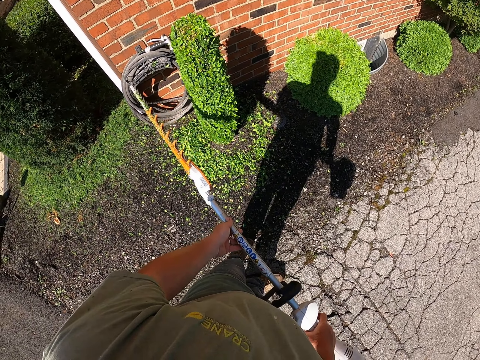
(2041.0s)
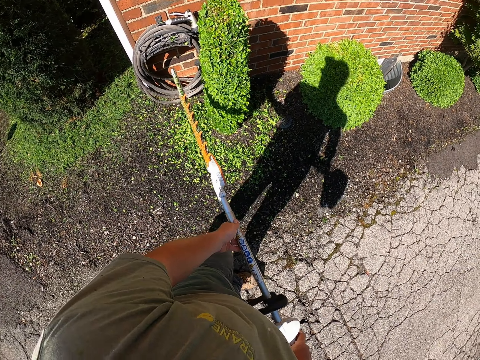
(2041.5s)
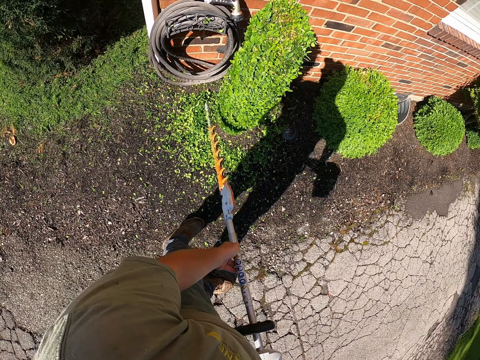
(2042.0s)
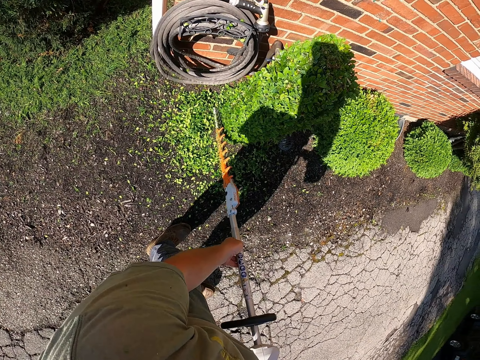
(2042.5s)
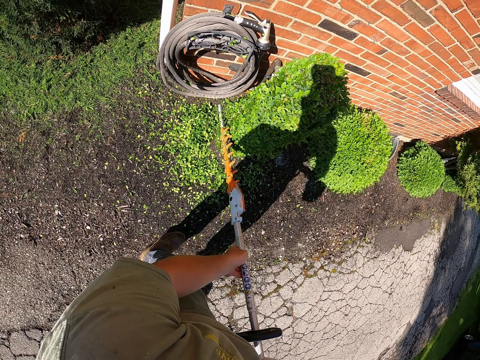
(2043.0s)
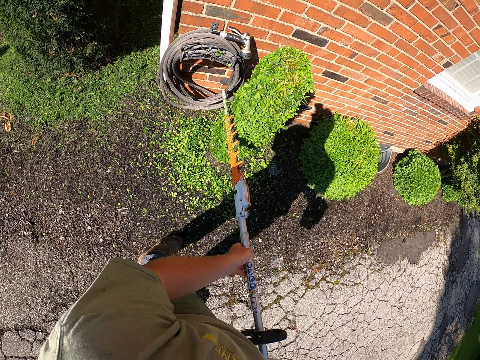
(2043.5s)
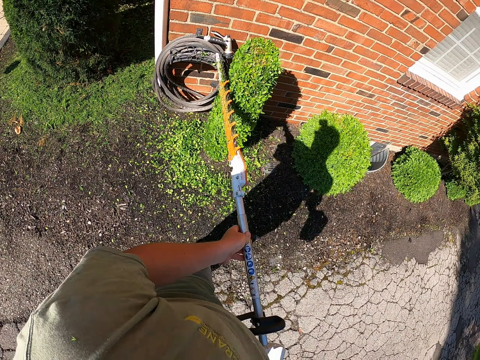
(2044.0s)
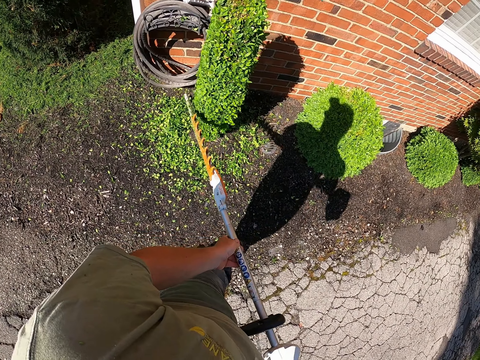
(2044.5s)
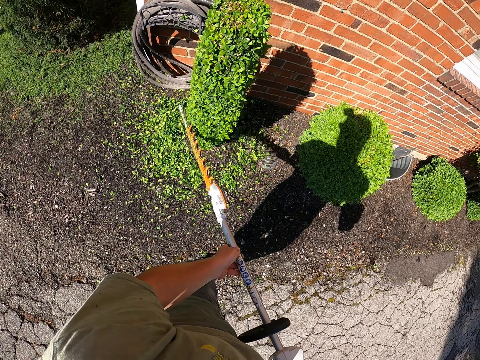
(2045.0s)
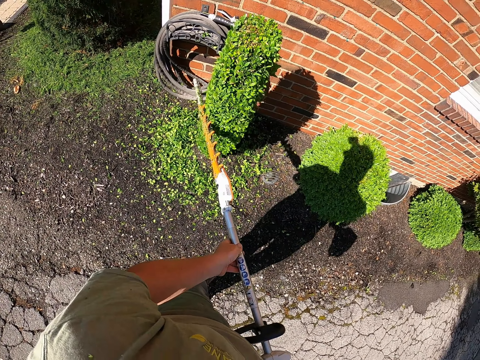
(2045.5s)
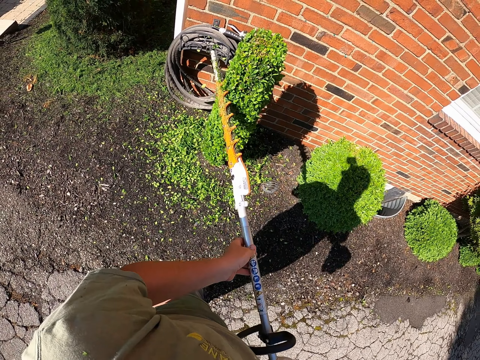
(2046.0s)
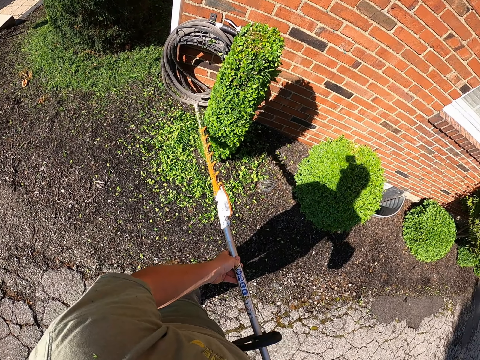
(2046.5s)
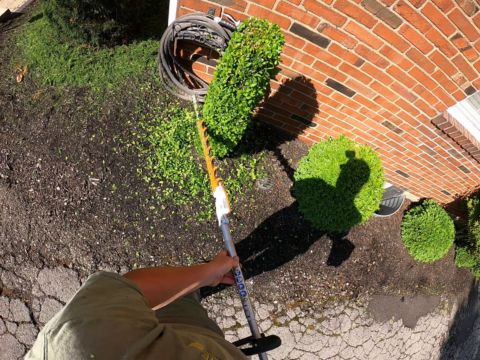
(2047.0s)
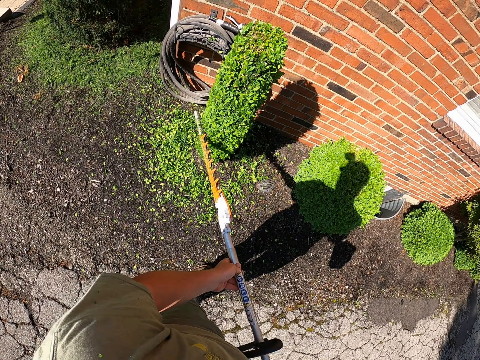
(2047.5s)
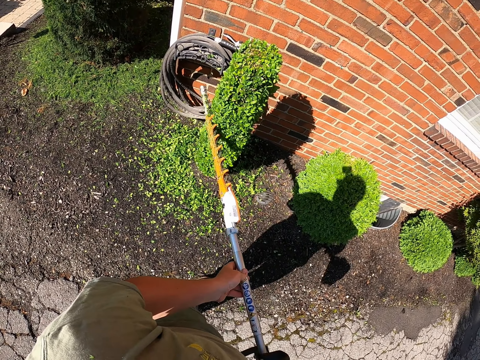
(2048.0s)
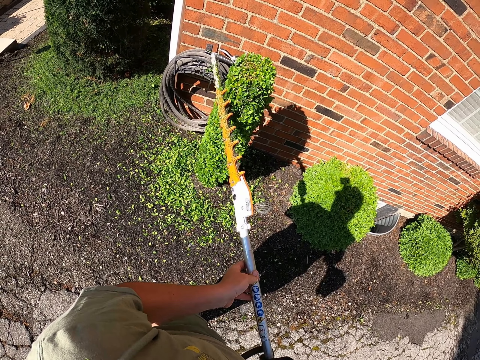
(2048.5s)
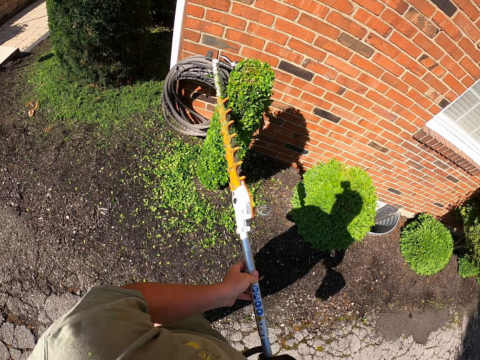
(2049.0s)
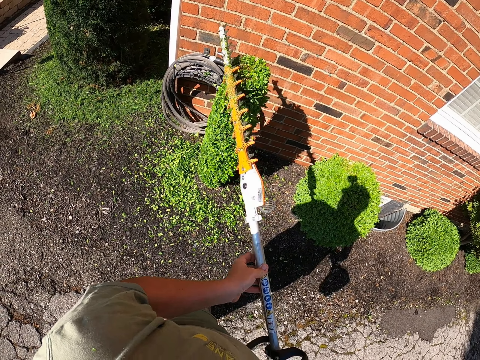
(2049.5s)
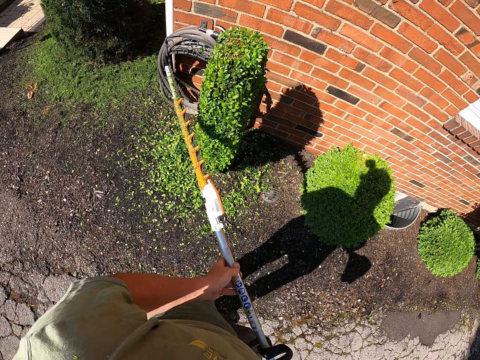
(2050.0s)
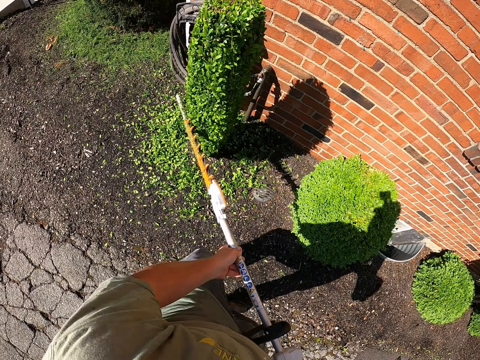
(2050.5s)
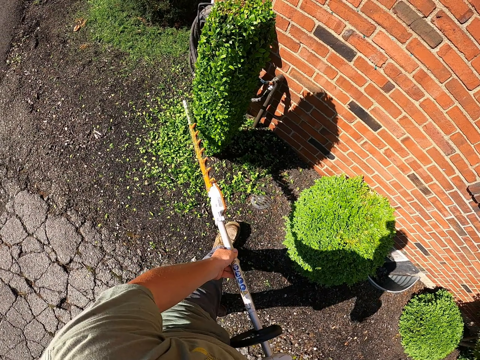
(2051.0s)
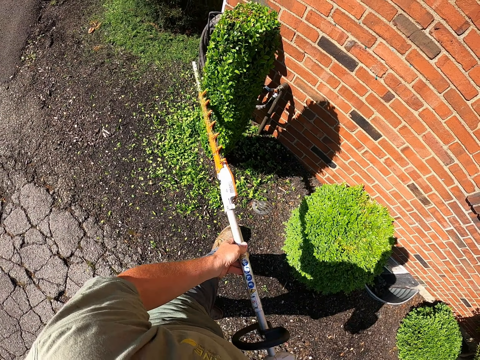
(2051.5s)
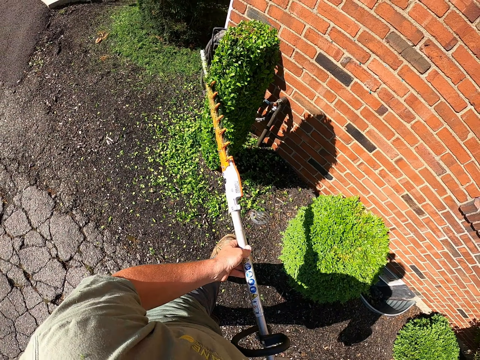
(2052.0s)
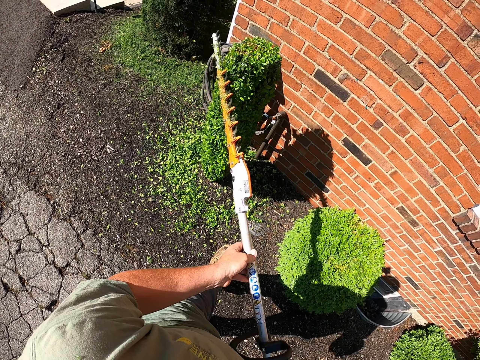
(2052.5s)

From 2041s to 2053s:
The camera wearer trims a flower.

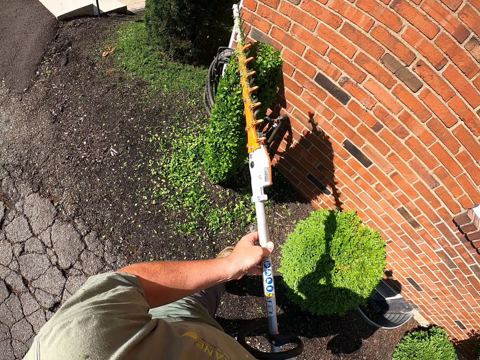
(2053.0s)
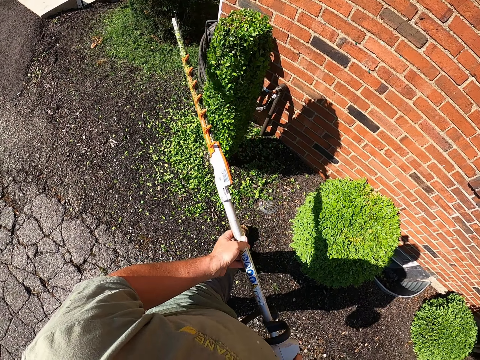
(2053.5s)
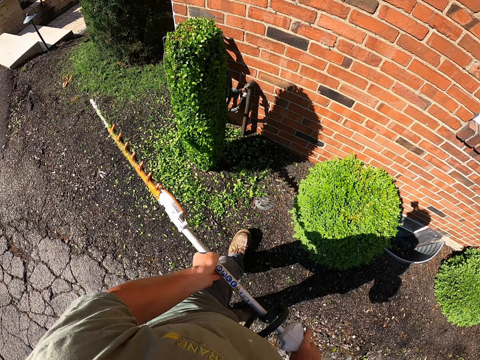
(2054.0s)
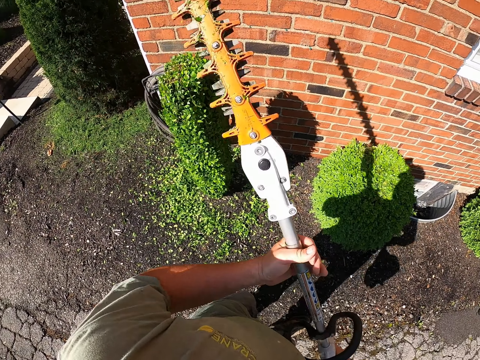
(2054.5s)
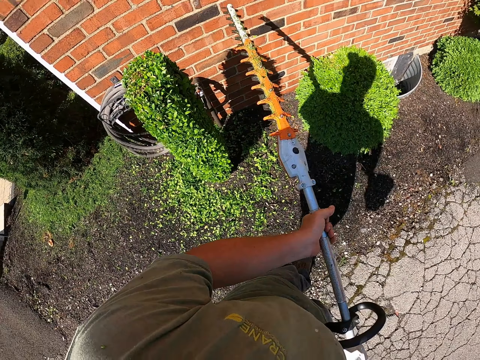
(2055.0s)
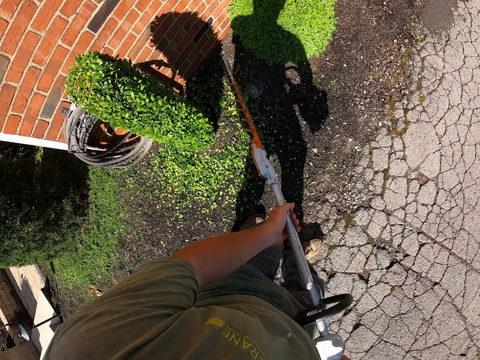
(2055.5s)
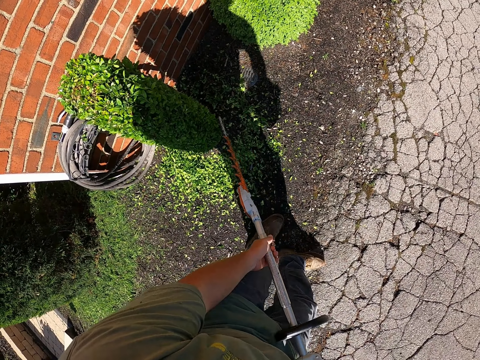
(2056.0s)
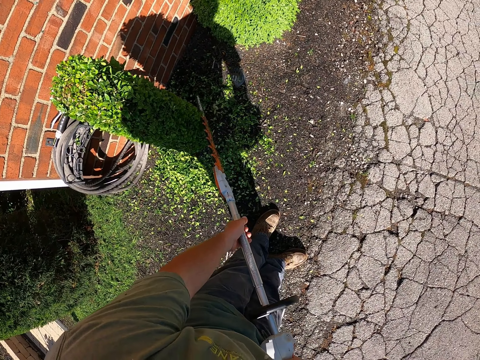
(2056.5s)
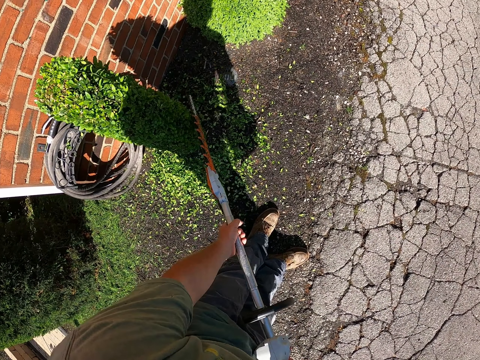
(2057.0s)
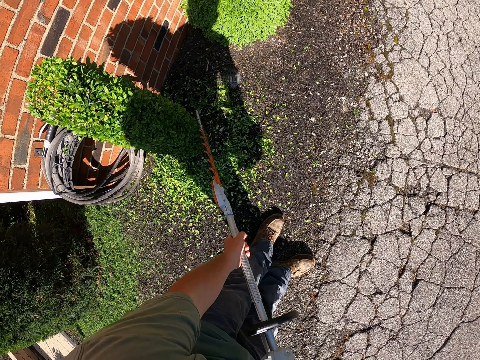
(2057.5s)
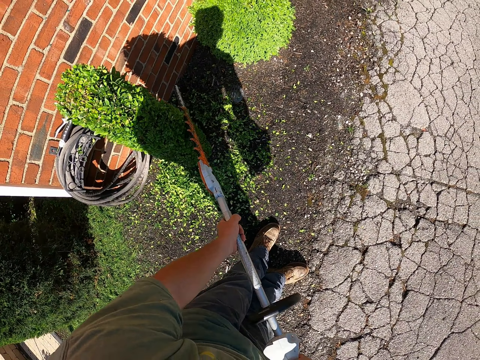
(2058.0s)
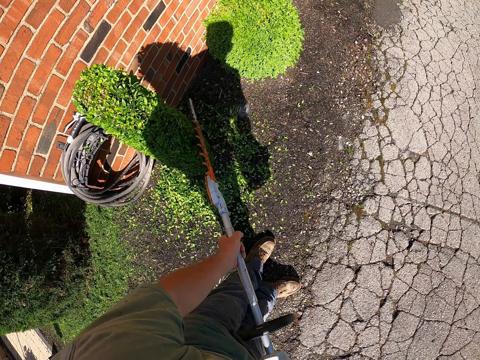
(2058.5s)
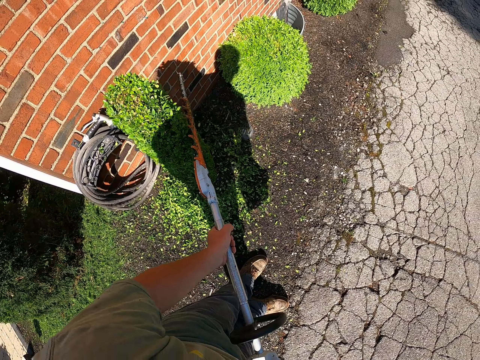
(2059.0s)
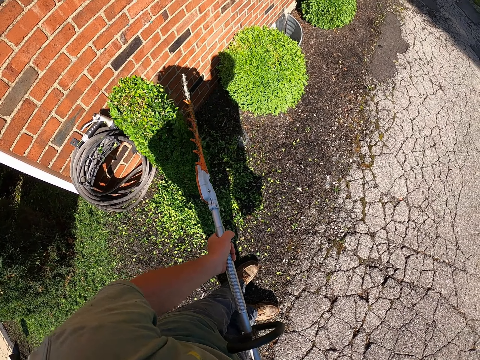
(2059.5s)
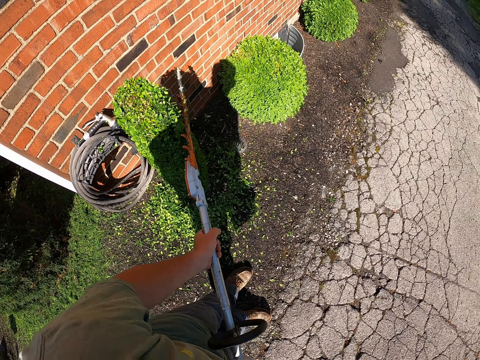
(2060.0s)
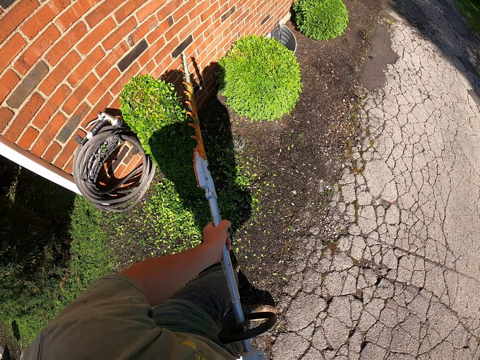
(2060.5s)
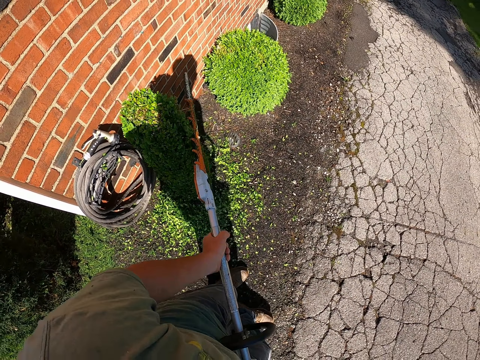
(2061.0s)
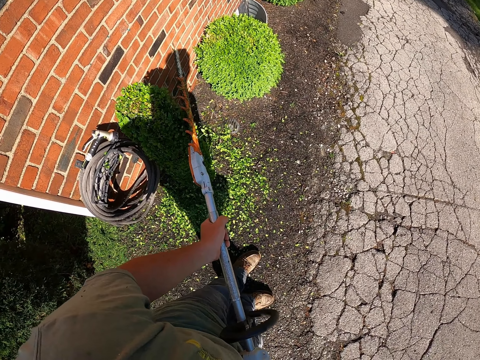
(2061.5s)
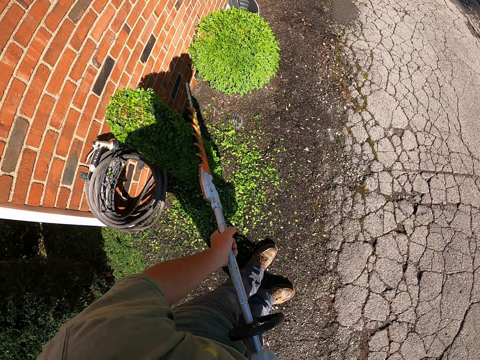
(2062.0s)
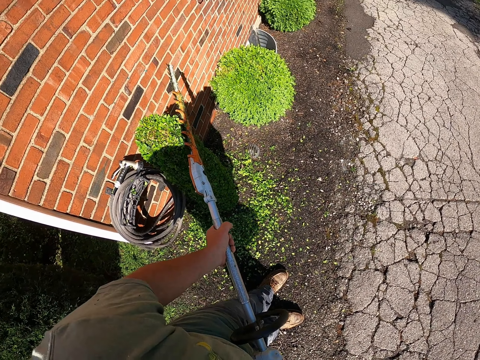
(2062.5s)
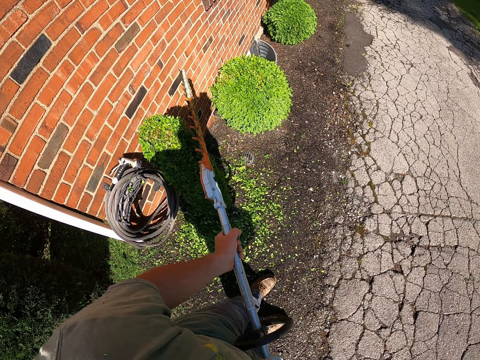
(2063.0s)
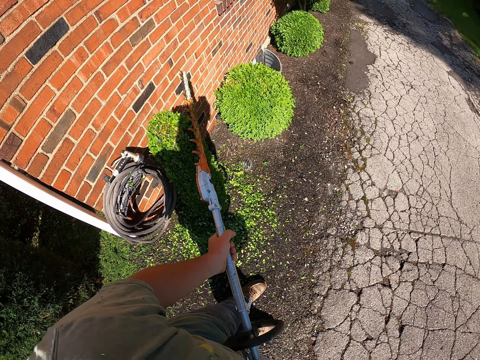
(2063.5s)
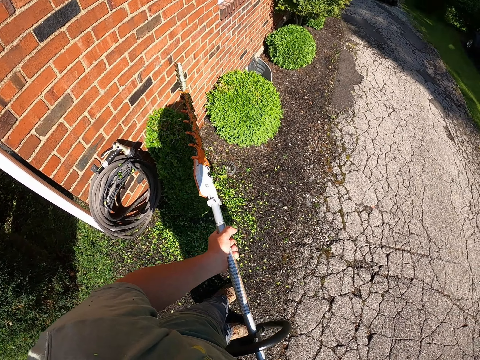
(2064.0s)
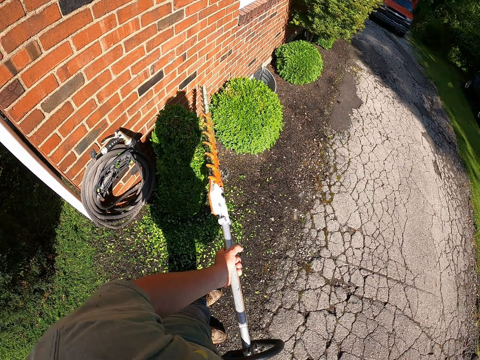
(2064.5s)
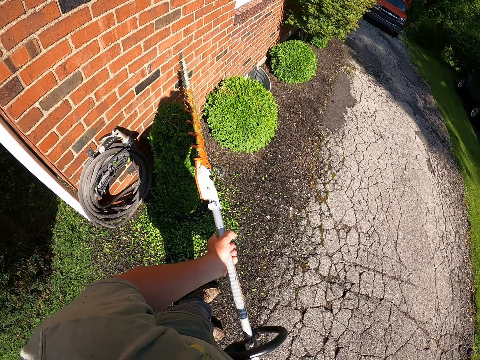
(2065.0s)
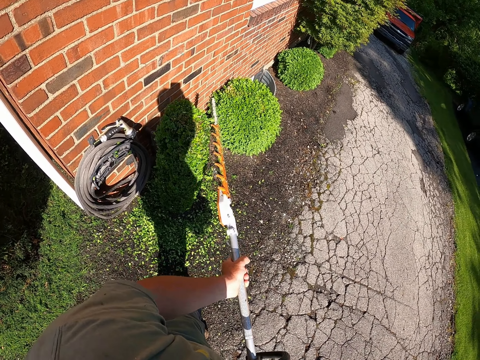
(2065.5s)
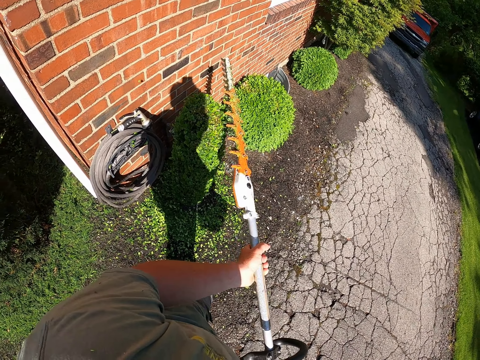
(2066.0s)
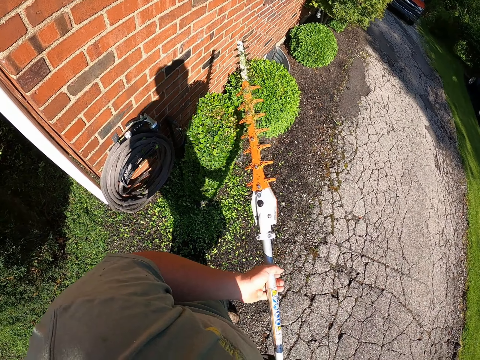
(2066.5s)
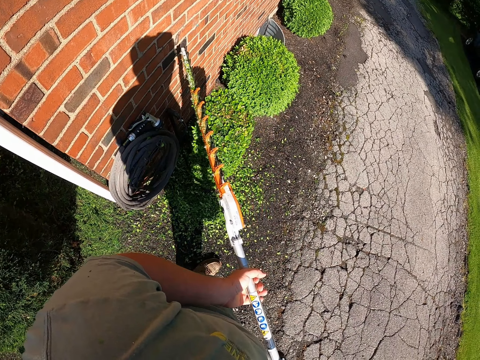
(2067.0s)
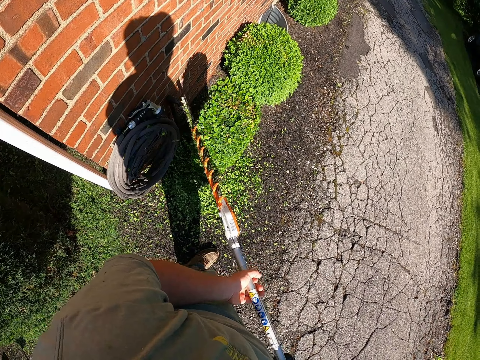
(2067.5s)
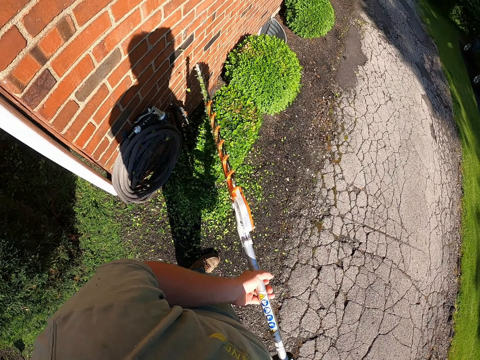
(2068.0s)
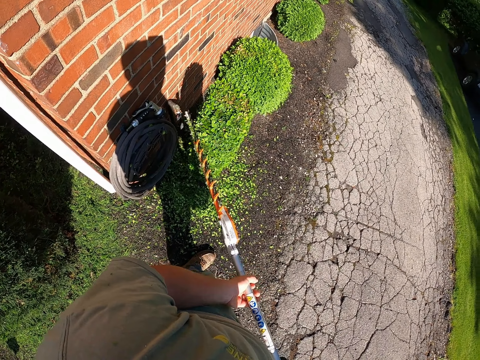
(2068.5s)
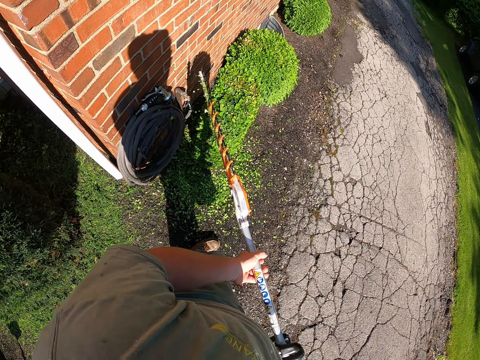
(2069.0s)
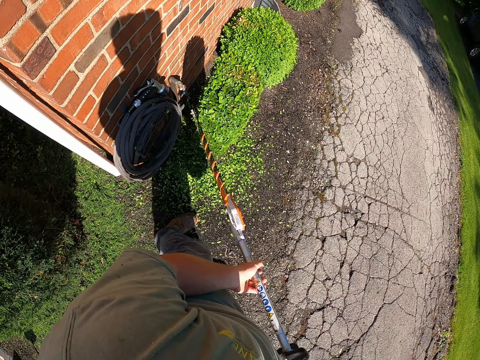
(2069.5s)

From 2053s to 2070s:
The camera wearer moves the flower trimmer machine. They trim a flower. They continue trimming the plant.
